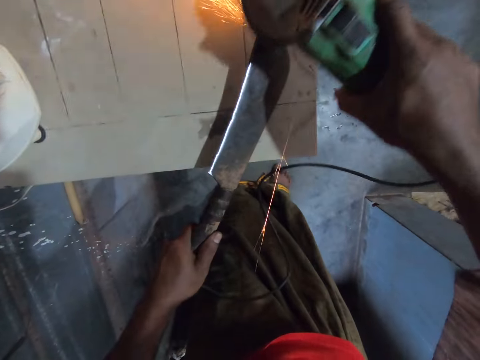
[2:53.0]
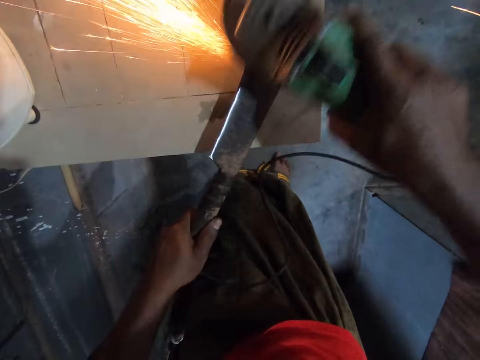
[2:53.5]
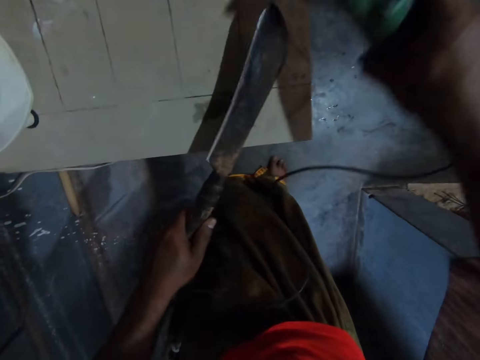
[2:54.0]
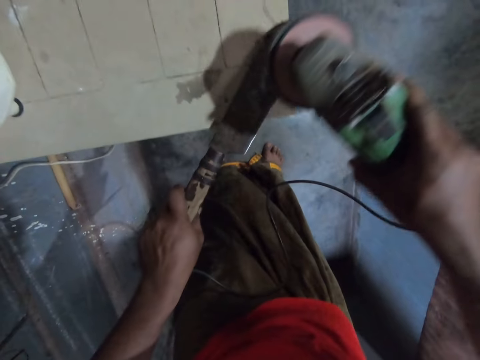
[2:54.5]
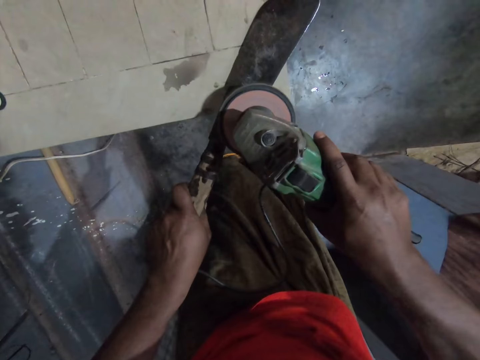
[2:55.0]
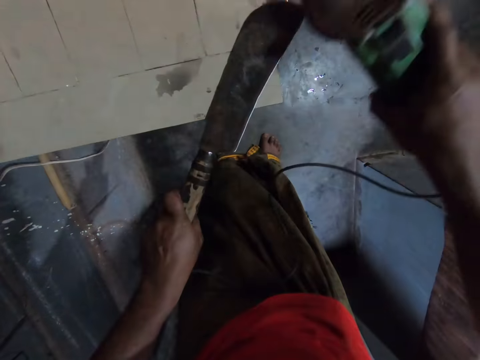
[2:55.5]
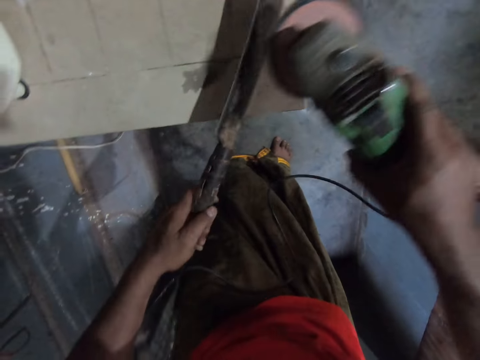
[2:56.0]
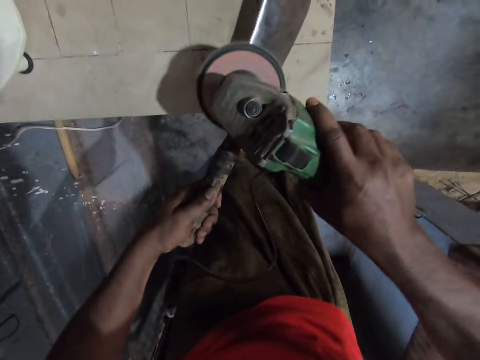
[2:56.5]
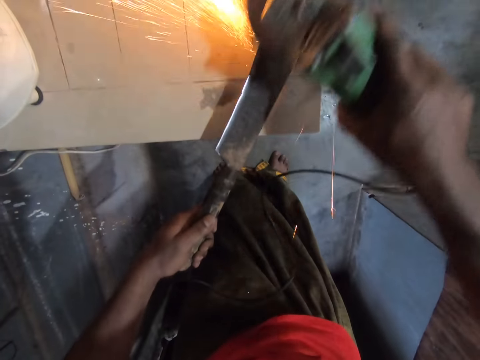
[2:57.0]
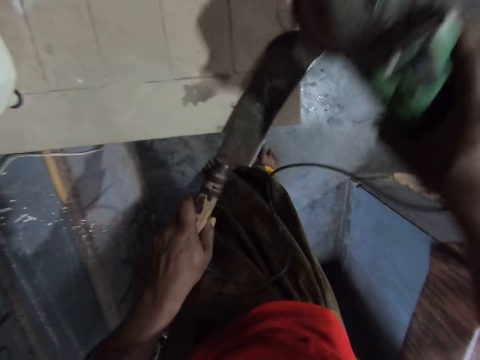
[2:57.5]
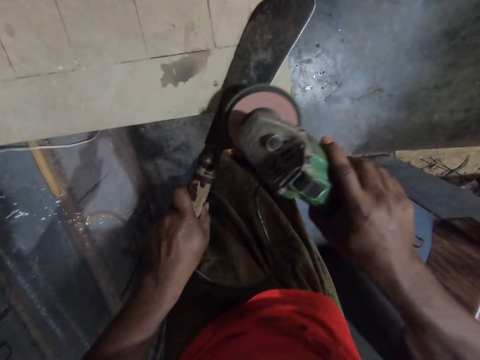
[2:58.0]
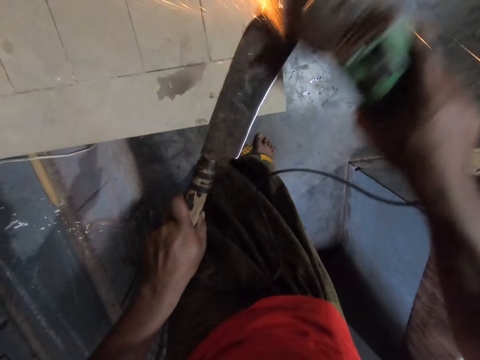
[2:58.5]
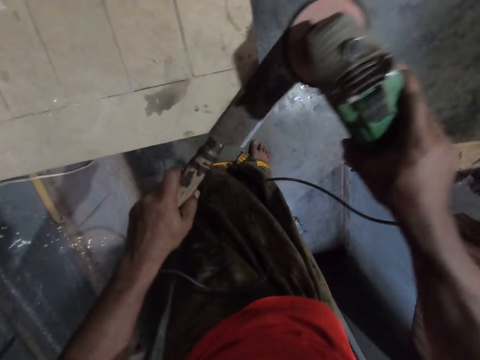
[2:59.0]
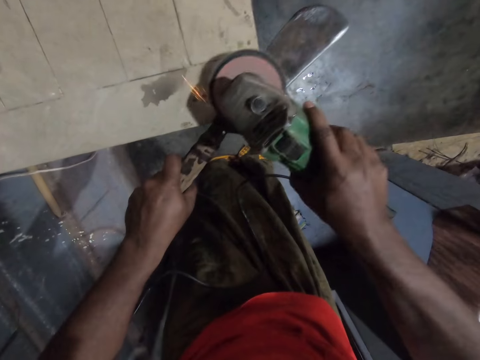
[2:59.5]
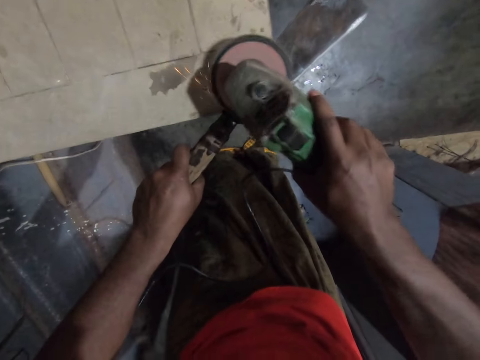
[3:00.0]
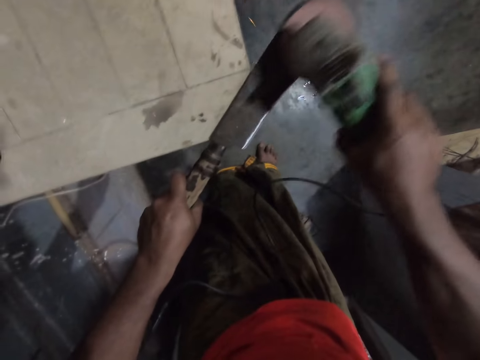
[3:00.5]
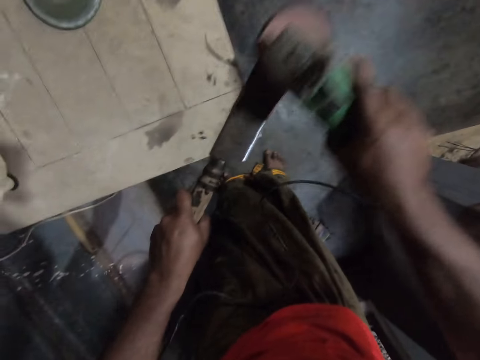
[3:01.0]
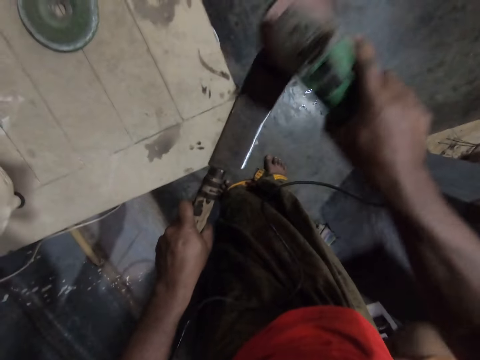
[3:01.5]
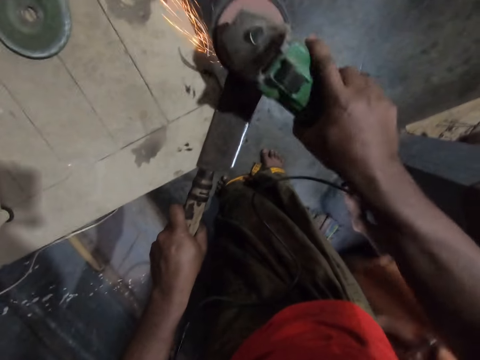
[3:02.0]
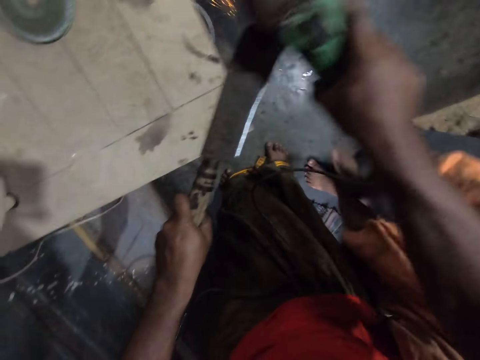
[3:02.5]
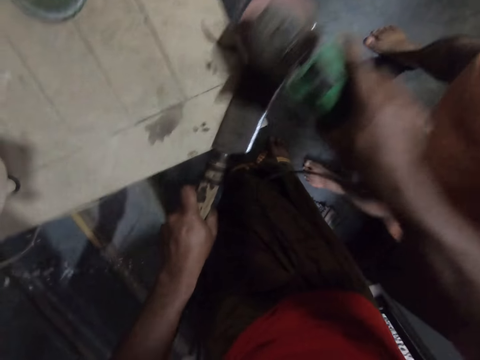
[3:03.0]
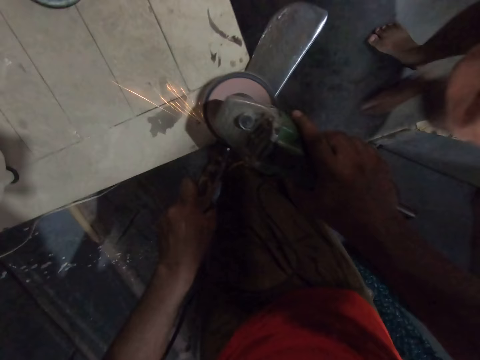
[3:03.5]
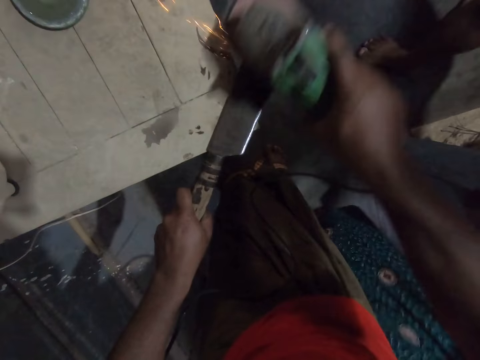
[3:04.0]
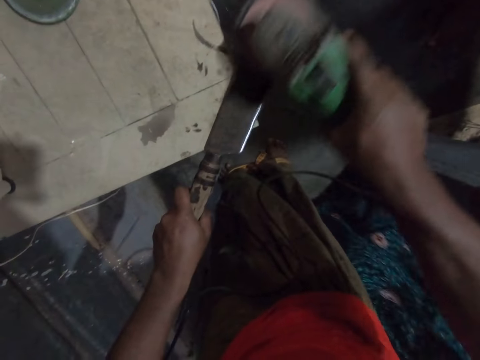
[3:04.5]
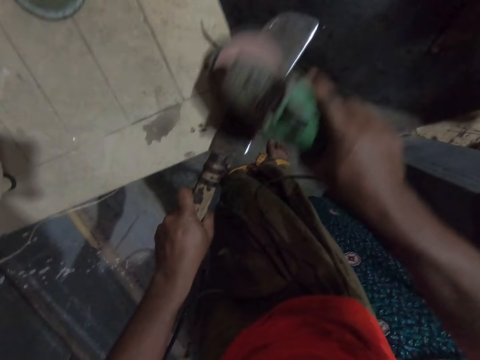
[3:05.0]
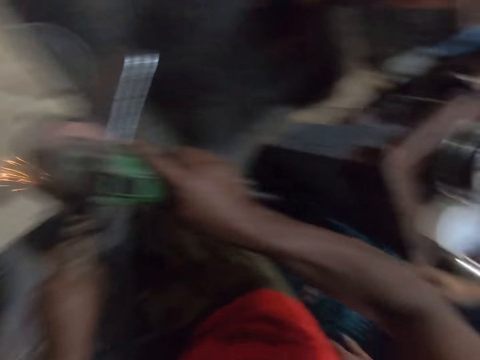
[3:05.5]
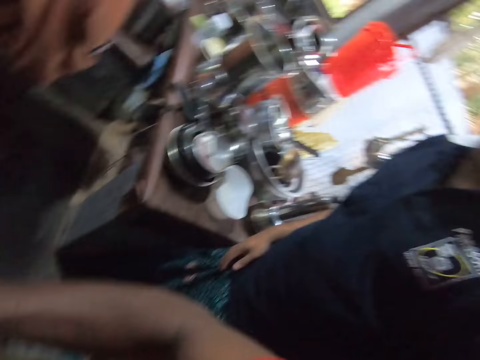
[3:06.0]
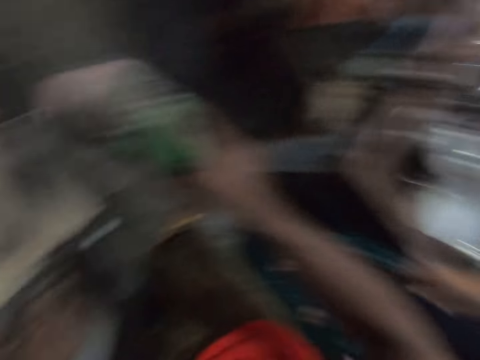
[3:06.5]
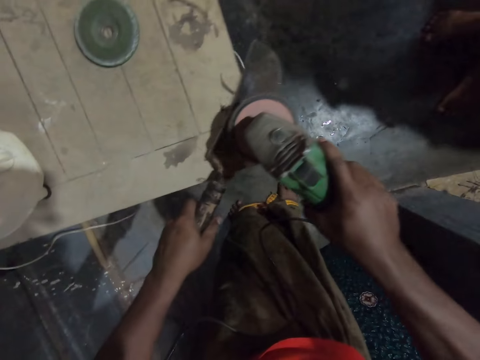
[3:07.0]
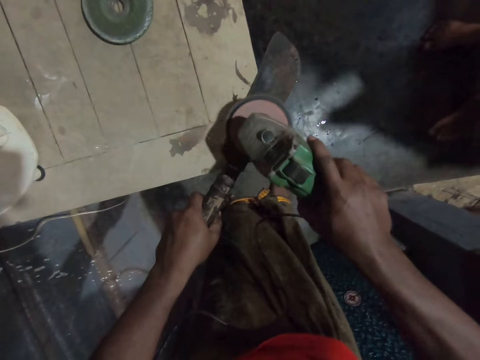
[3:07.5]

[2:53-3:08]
The camera wearer turns the knife. They sharpen the knife. They turn the knife. They sharpen the knife. They turn the knife. They sharpen the knife.

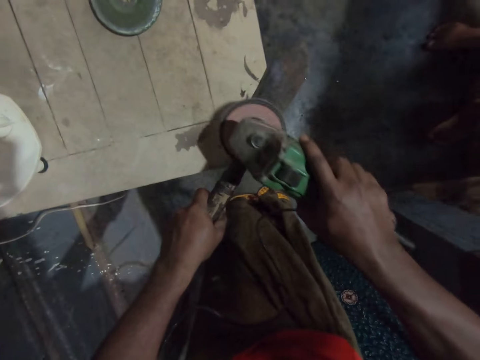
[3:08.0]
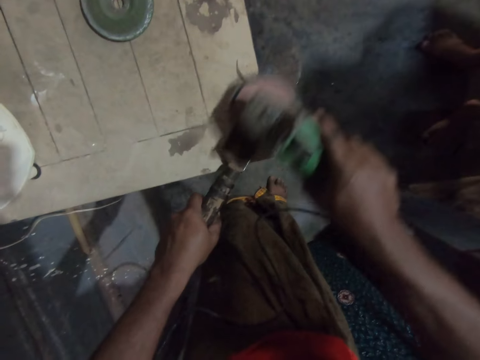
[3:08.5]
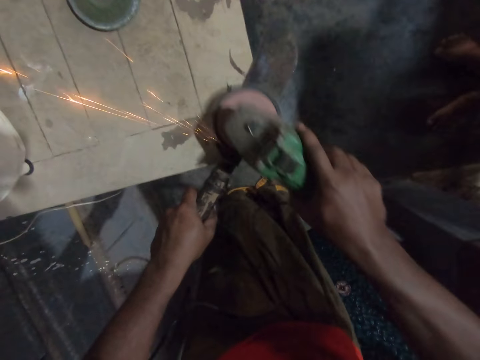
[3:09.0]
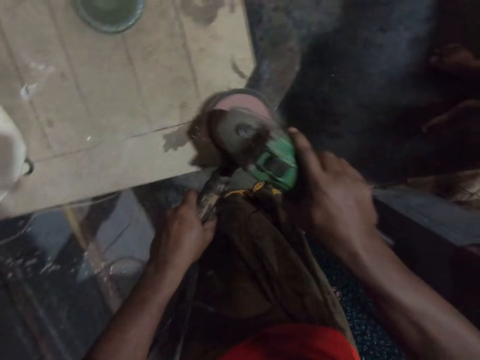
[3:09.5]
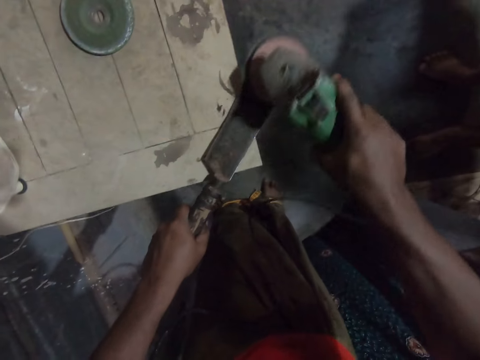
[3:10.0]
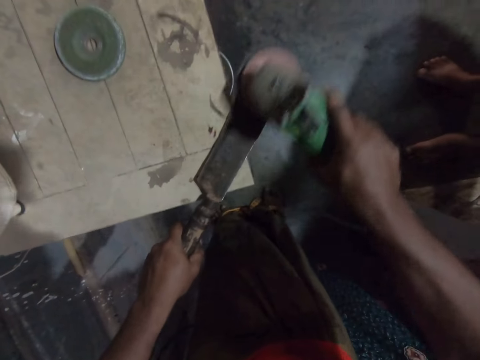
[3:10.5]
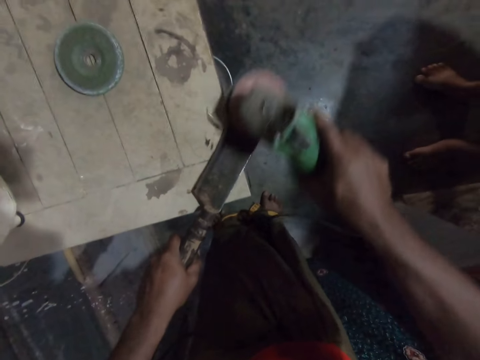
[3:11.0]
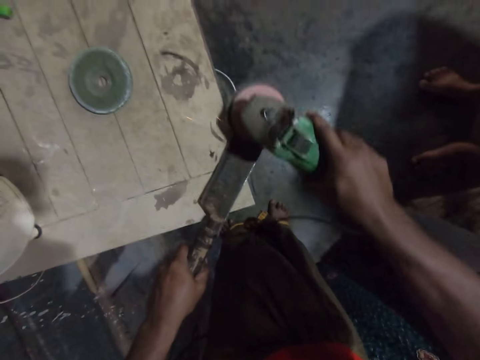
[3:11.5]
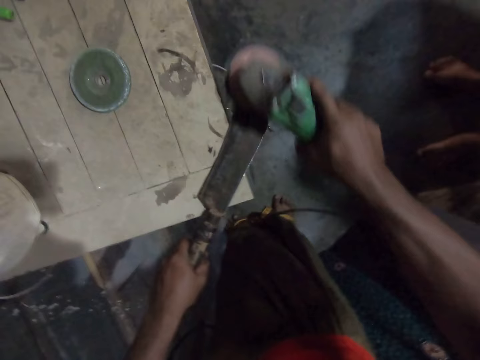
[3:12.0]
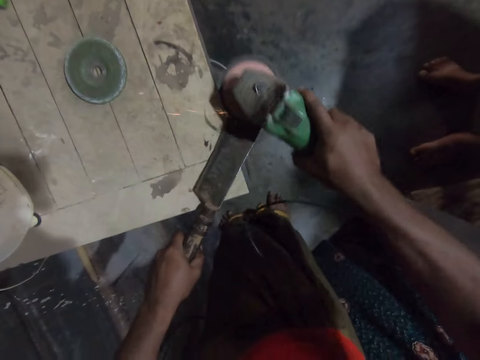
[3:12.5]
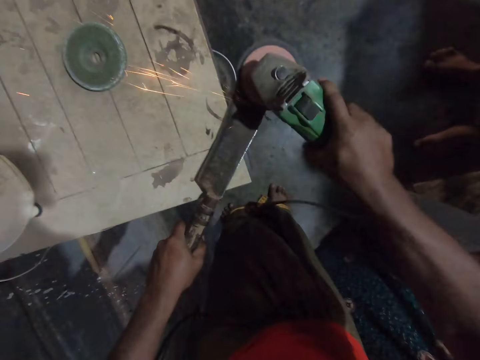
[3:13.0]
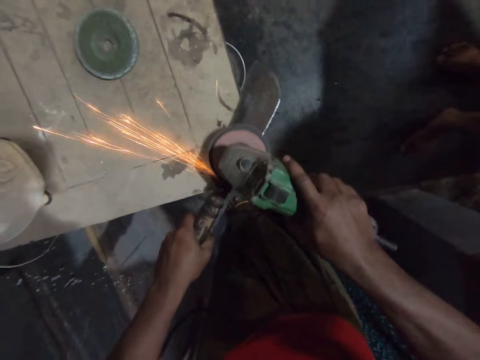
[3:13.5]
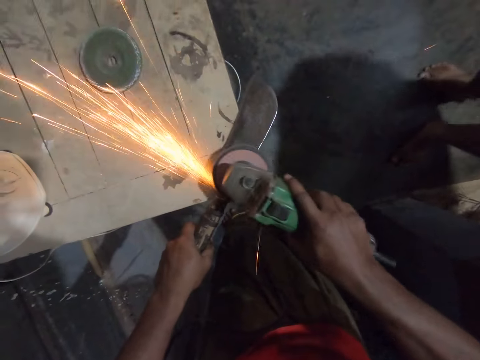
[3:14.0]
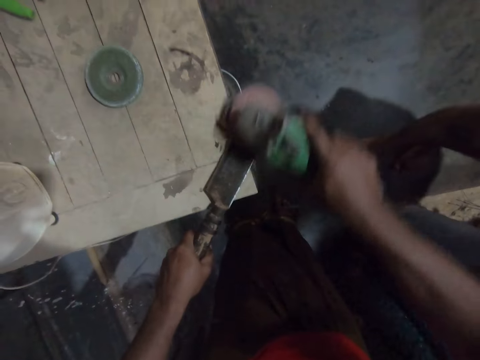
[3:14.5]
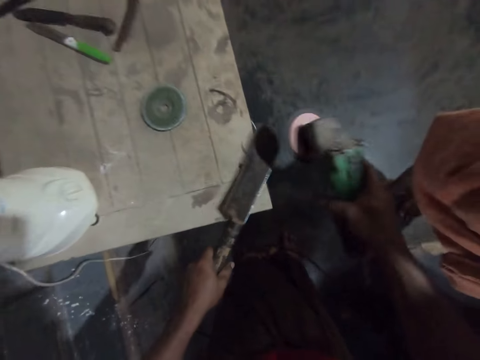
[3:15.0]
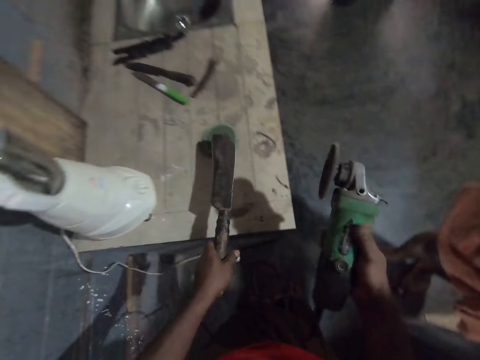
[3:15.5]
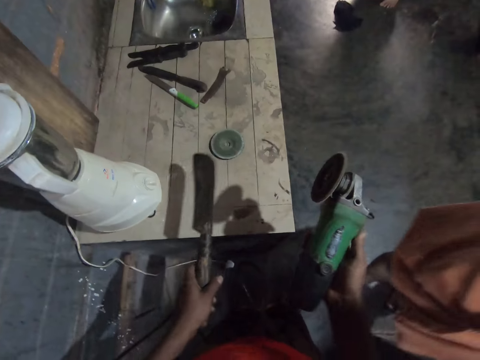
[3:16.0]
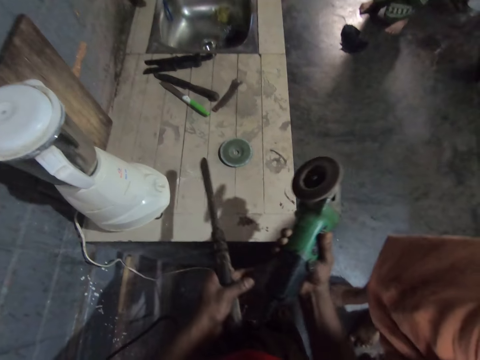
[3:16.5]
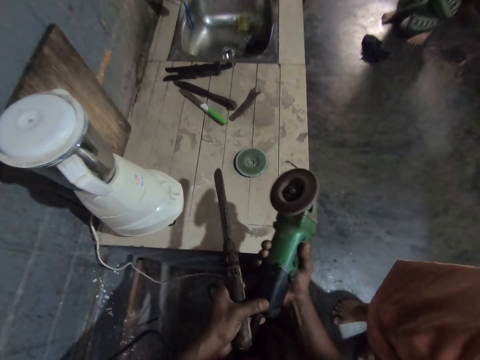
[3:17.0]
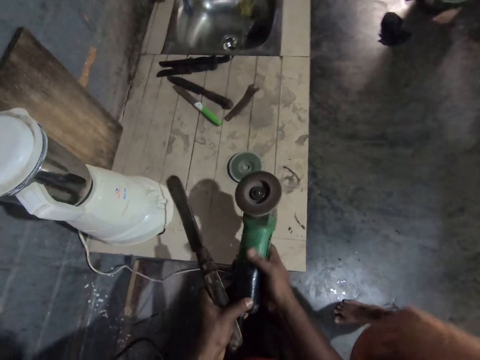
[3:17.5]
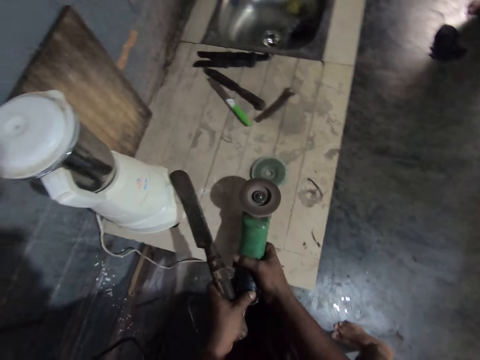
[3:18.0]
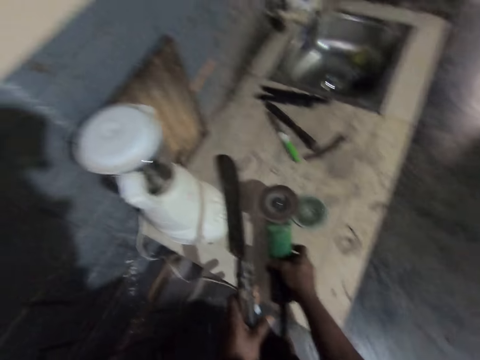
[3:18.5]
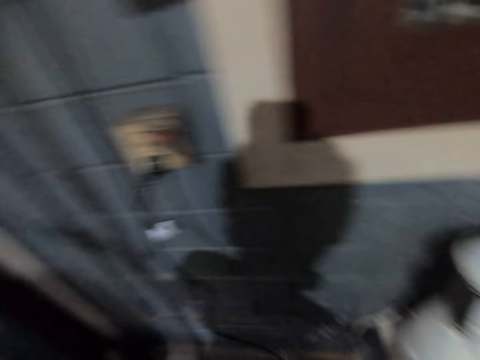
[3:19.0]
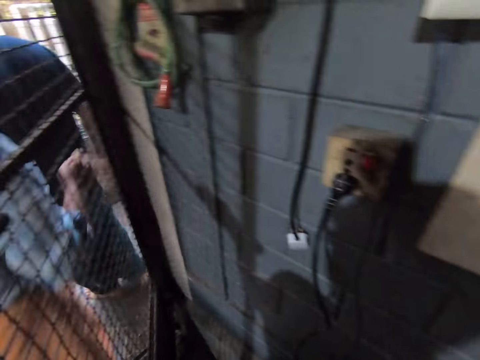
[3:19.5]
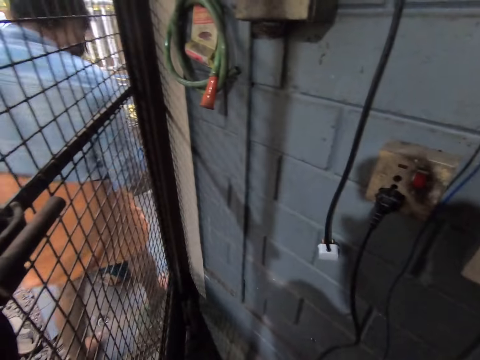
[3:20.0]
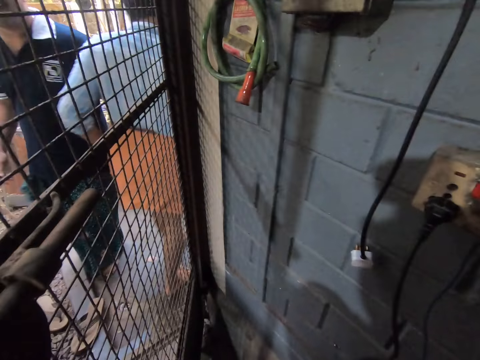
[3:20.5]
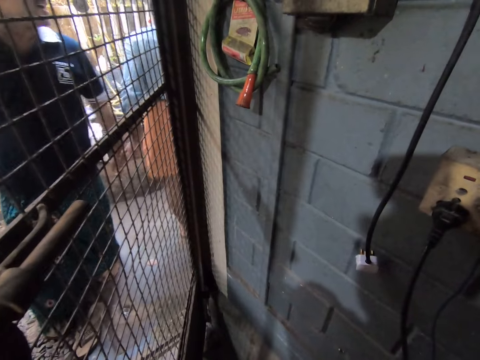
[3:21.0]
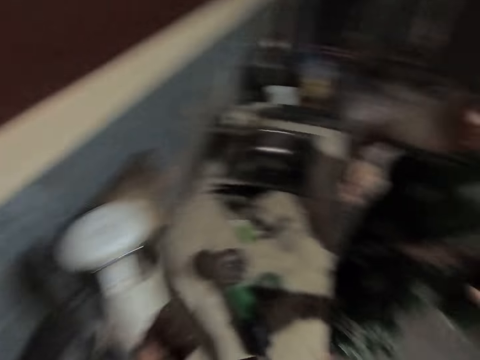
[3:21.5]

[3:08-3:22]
The camera wearer stops the grinder machine. They put the grinder on the table.
